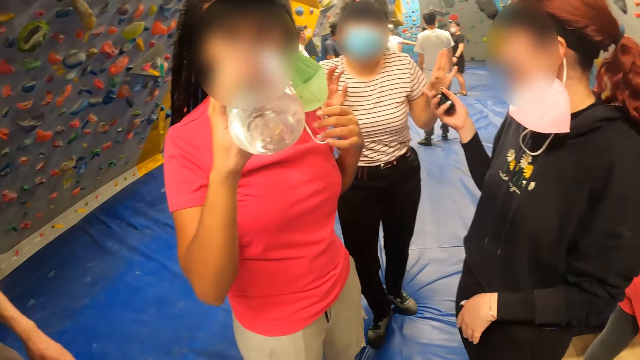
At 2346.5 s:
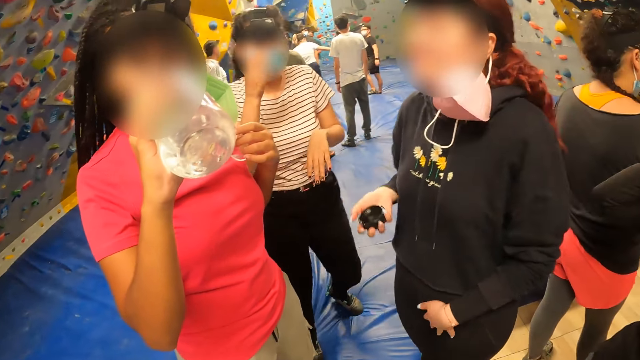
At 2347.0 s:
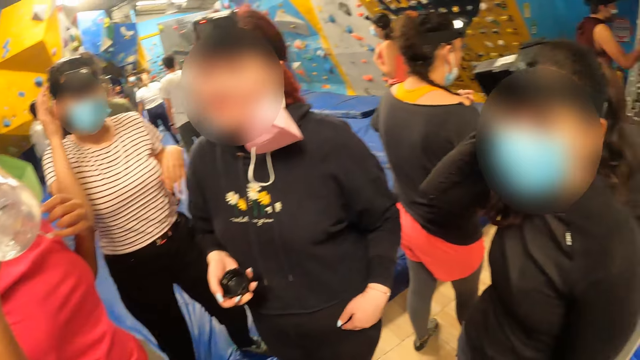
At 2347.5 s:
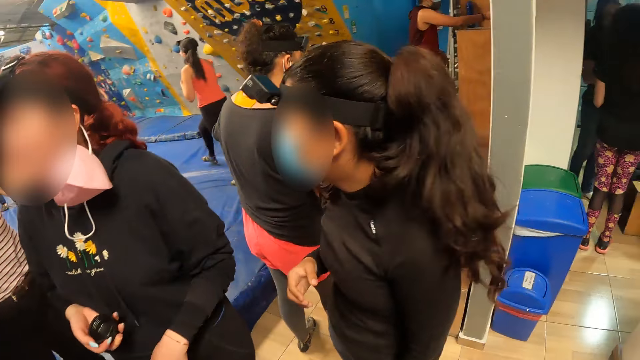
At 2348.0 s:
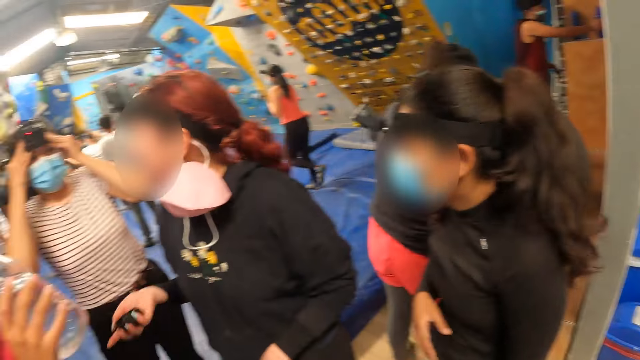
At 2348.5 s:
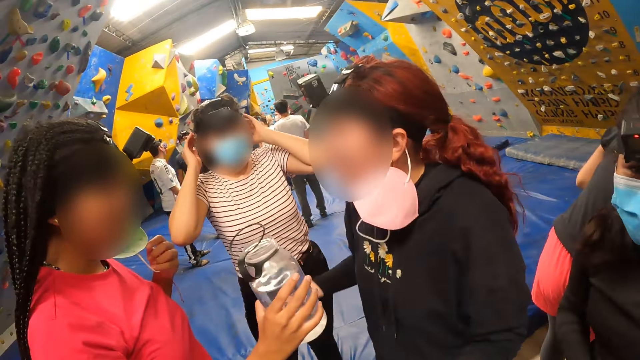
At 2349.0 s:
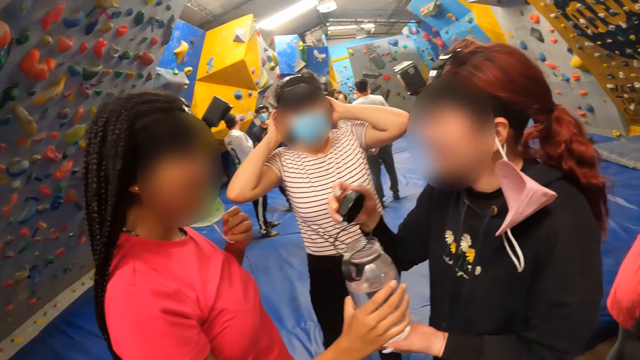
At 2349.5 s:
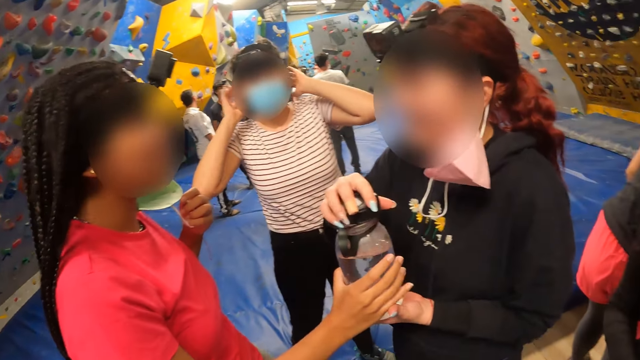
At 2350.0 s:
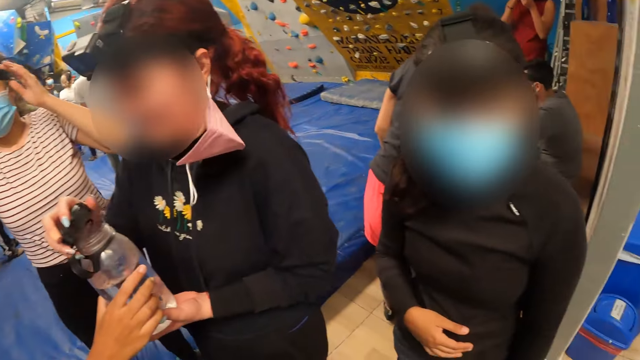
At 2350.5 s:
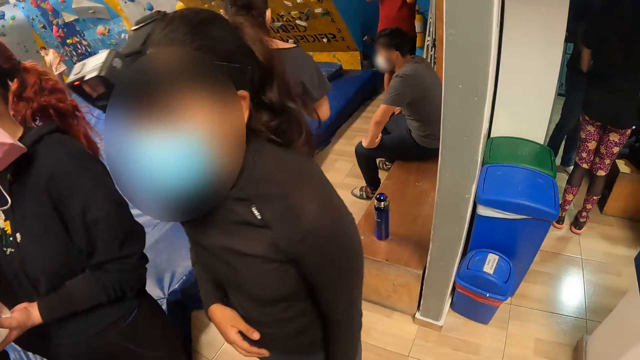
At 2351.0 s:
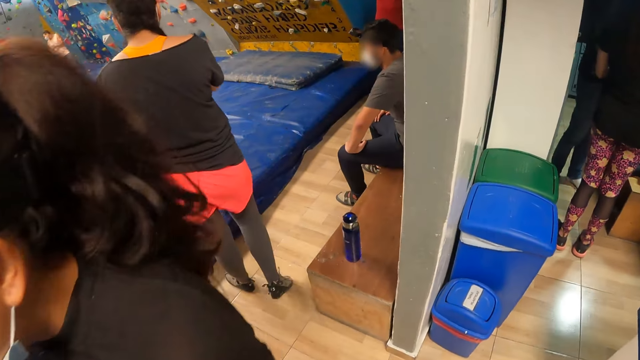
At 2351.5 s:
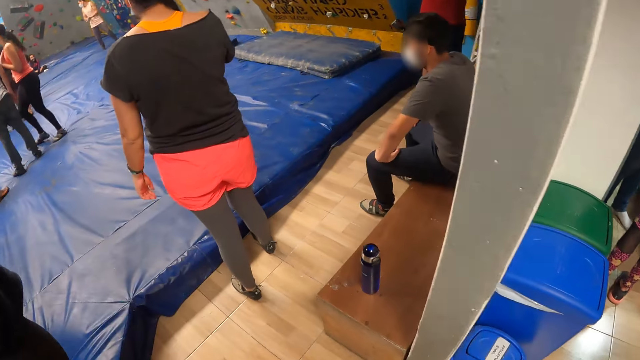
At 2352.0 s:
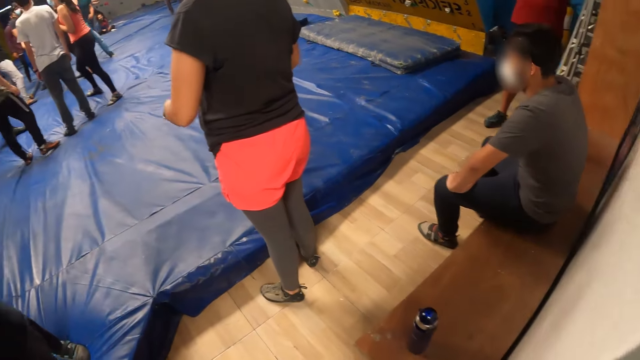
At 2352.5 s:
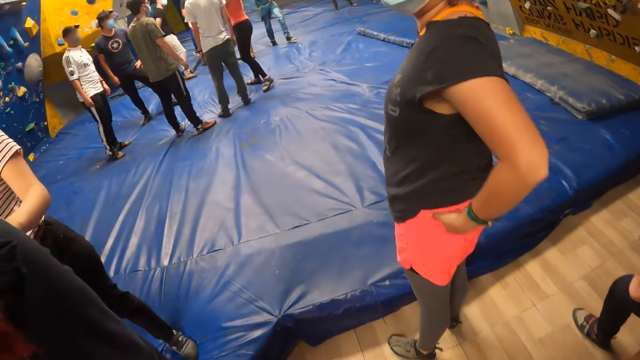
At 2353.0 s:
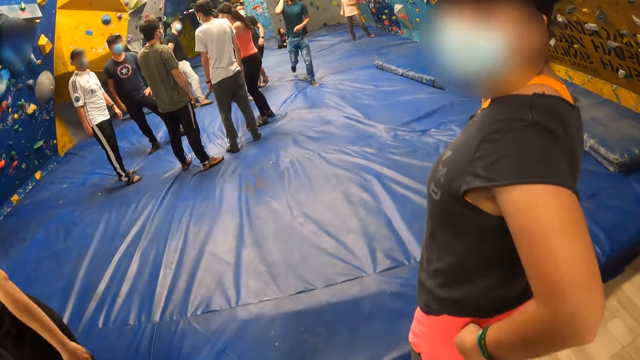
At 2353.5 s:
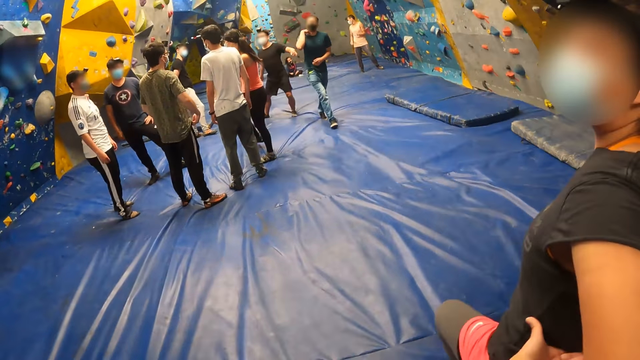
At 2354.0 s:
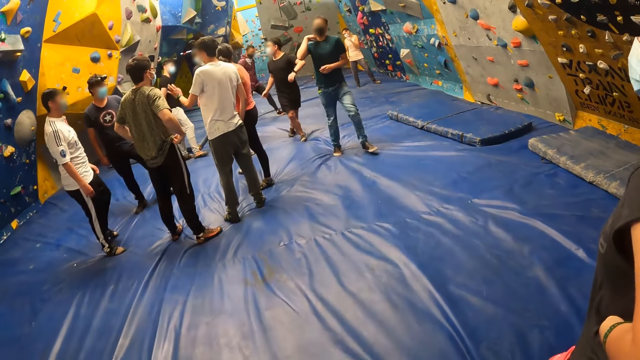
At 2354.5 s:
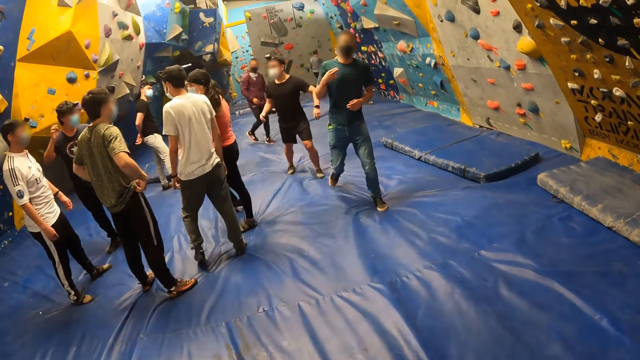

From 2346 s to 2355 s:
The camera wearer interacts with a woman.

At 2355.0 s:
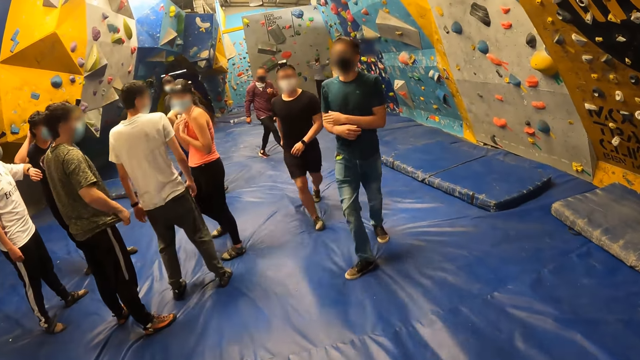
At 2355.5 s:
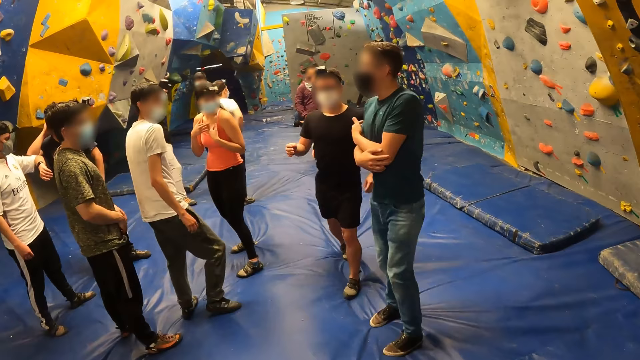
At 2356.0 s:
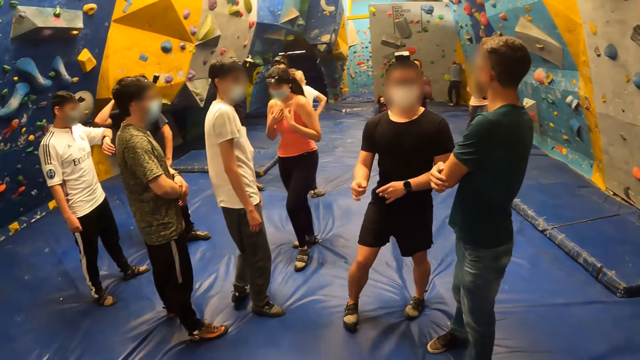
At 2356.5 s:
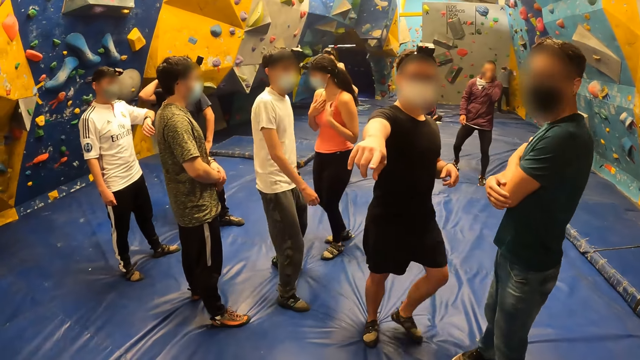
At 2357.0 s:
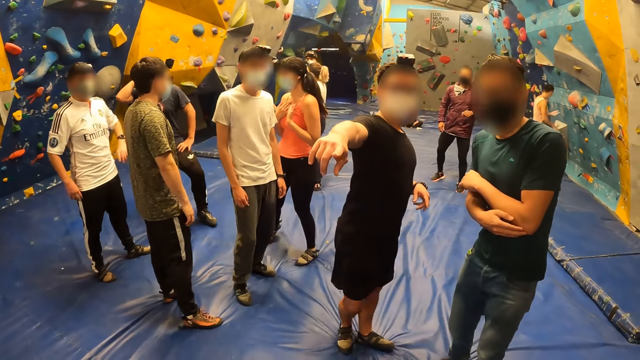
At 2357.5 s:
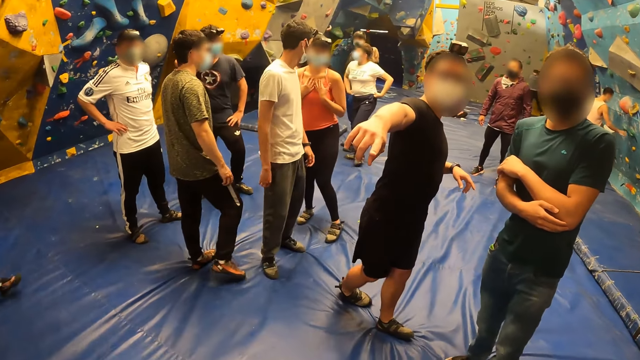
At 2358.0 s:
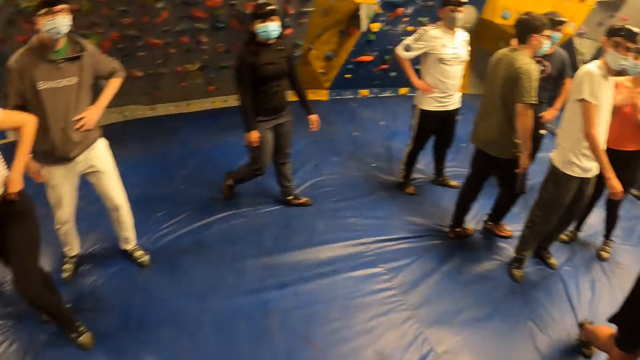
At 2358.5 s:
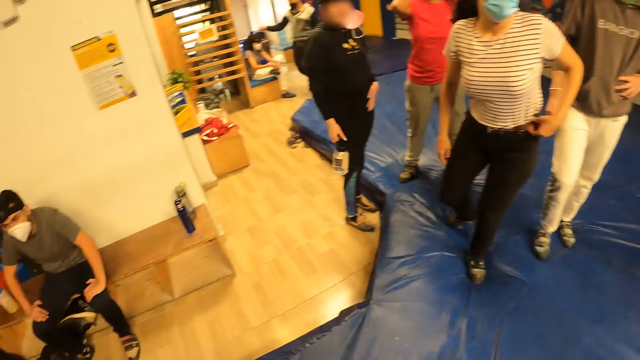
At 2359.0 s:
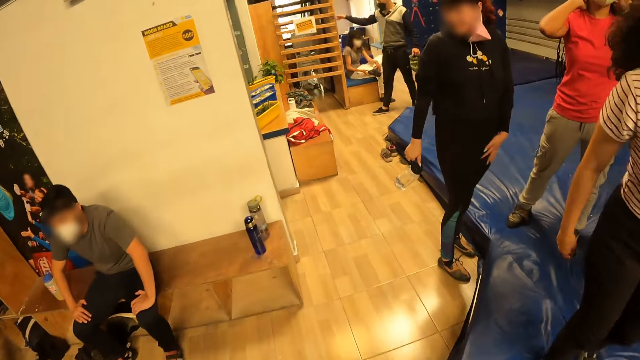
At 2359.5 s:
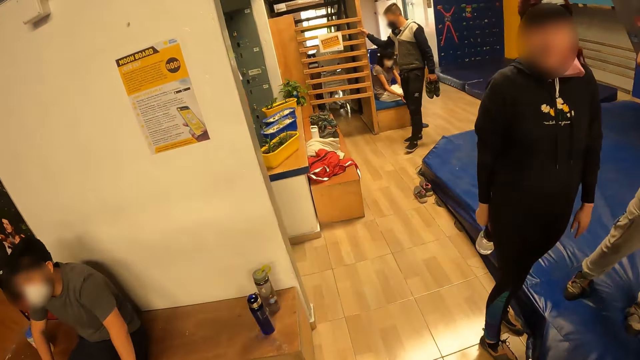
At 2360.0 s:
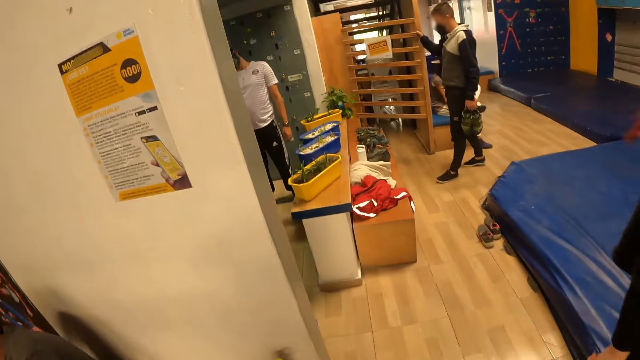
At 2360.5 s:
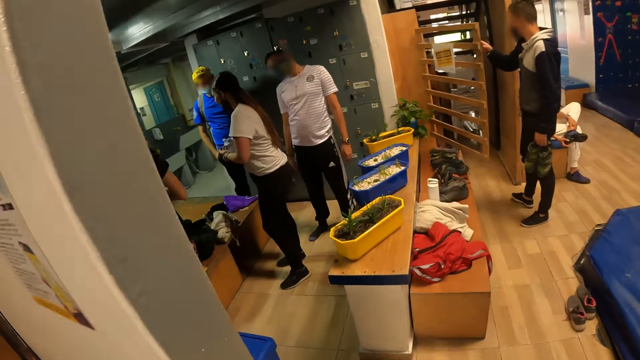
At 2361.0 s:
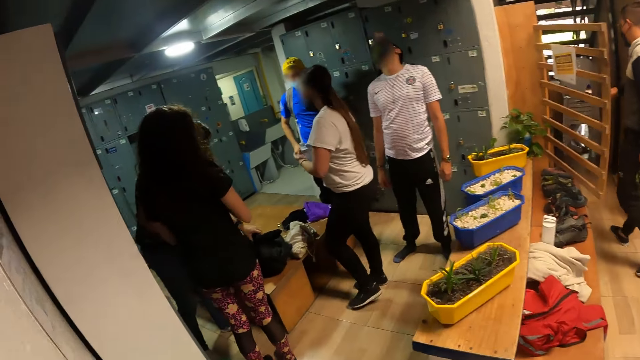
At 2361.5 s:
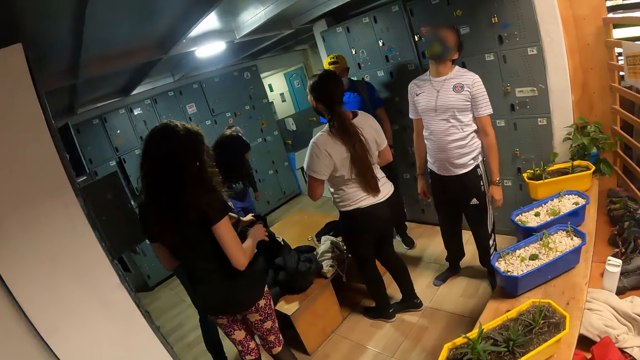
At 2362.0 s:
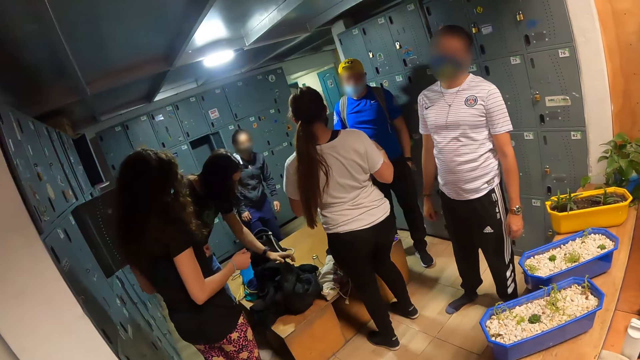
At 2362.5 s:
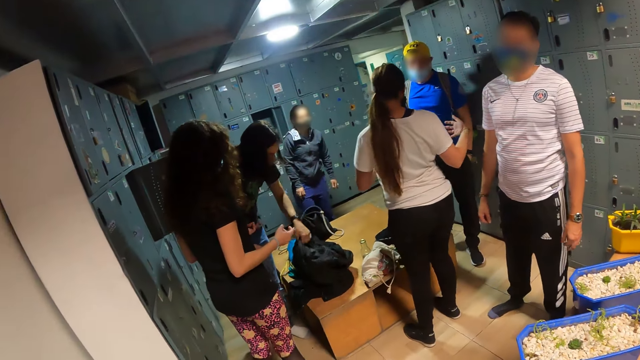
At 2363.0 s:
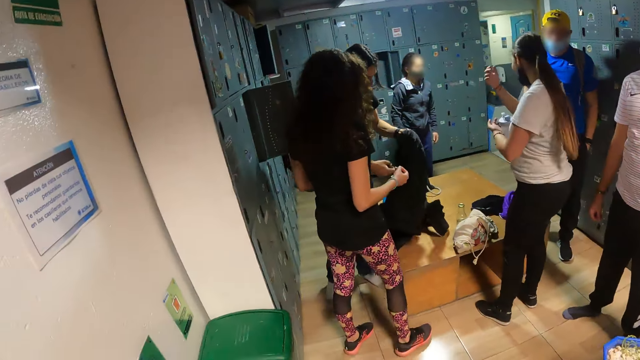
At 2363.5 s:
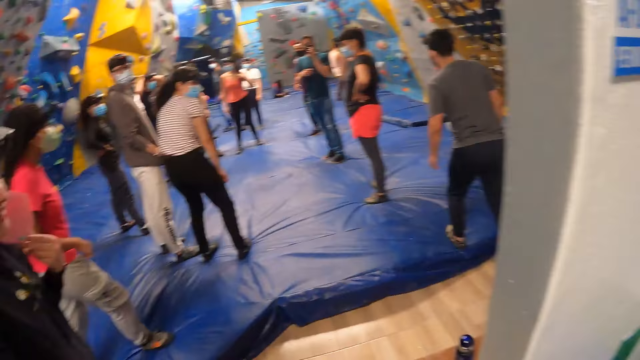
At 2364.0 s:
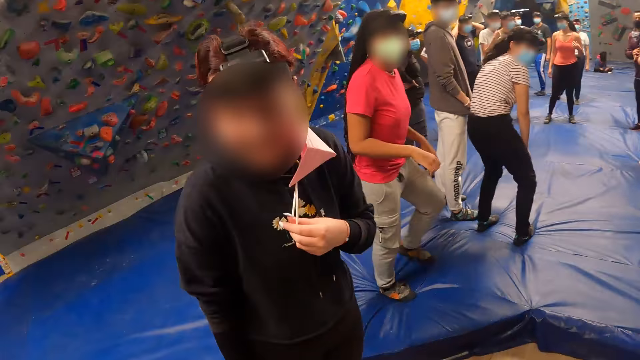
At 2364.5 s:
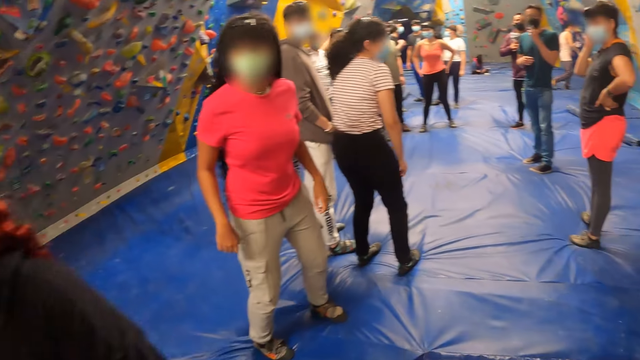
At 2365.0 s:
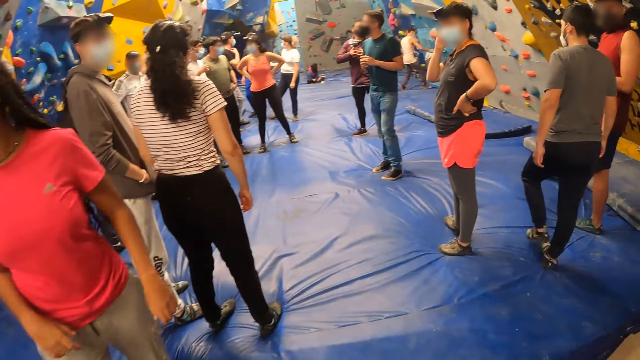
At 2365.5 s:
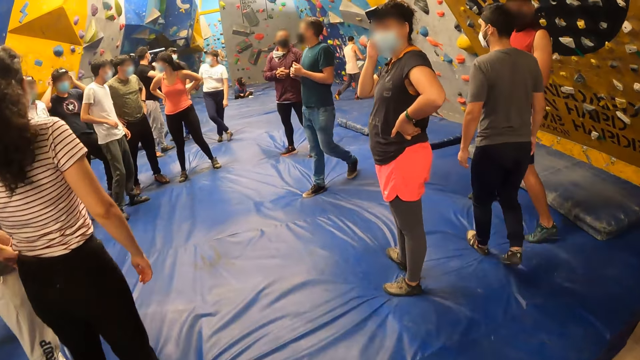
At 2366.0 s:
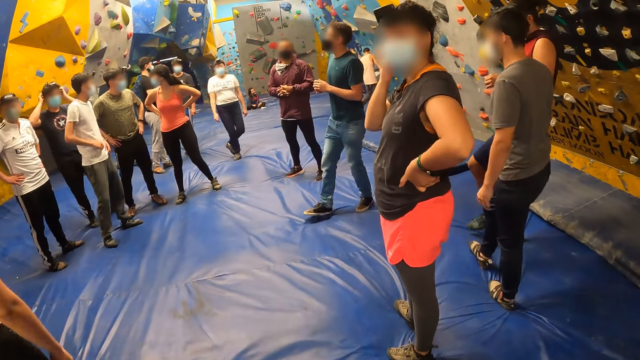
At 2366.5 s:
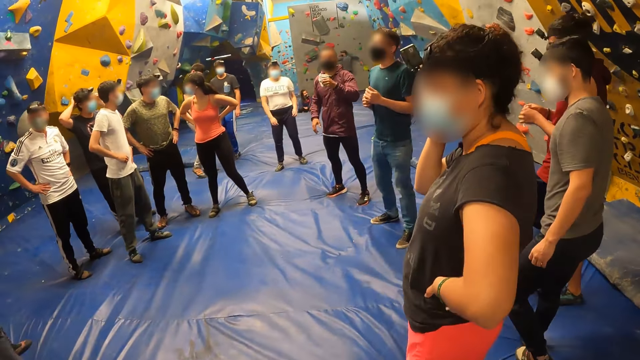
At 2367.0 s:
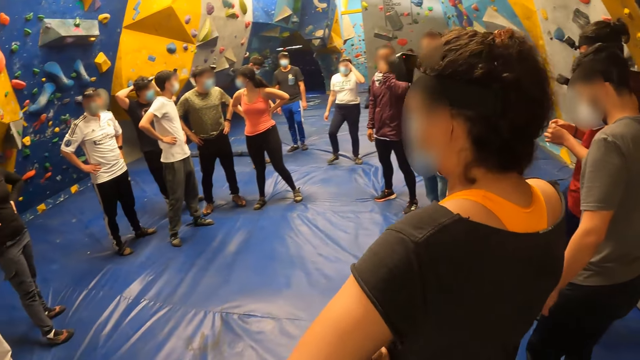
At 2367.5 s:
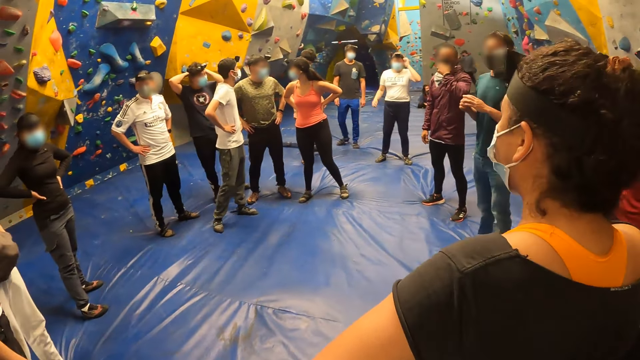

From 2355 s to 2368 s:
The camera wearer stops. They turn. They walk.
